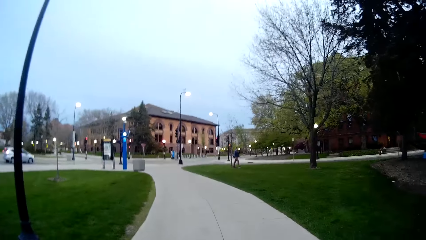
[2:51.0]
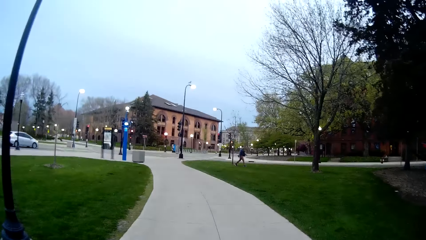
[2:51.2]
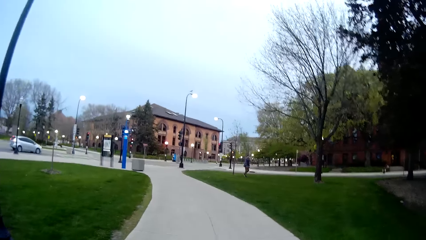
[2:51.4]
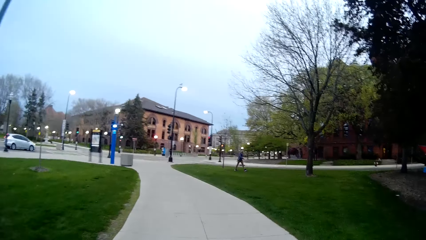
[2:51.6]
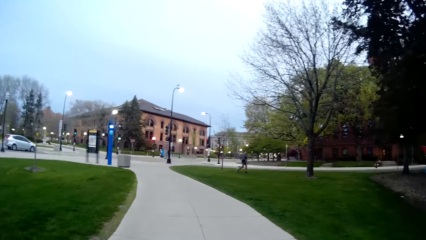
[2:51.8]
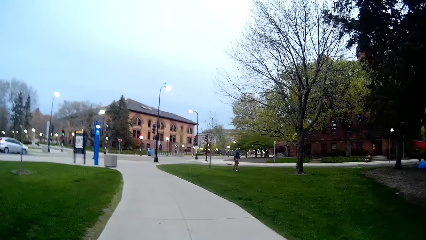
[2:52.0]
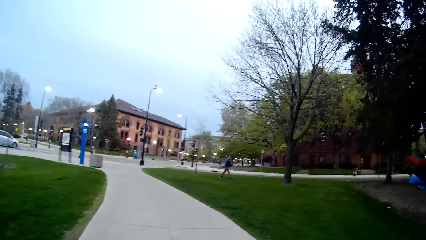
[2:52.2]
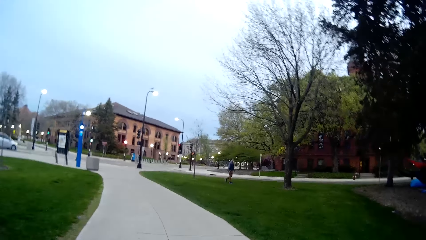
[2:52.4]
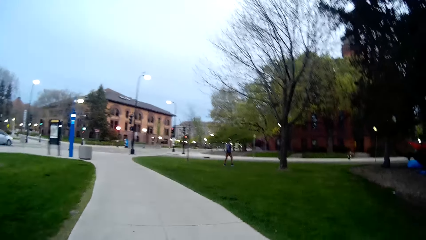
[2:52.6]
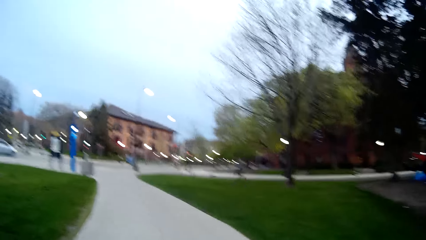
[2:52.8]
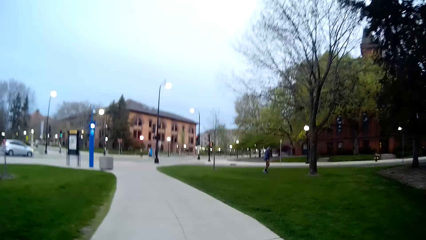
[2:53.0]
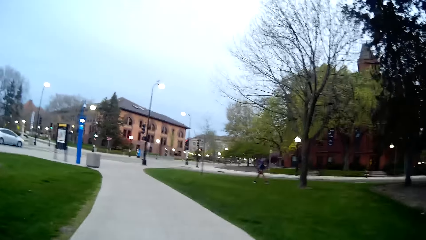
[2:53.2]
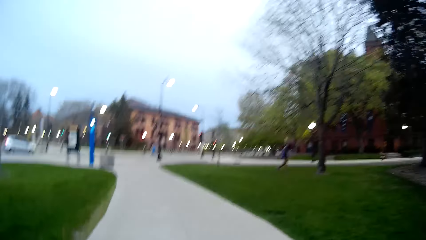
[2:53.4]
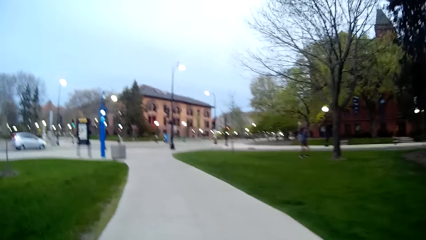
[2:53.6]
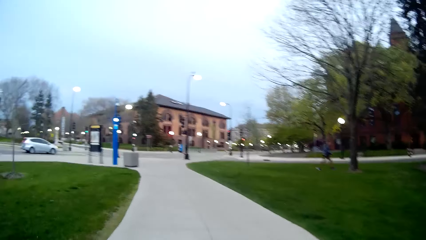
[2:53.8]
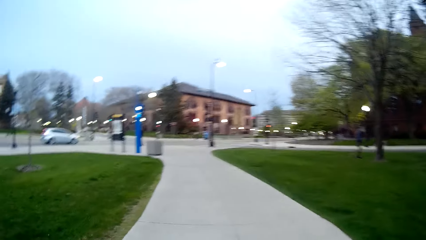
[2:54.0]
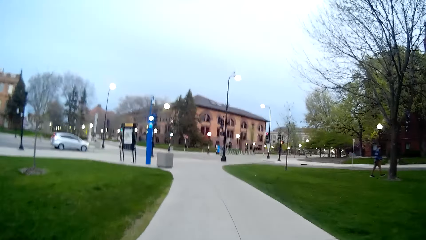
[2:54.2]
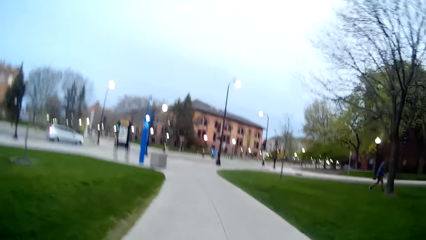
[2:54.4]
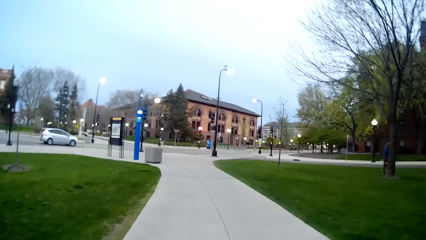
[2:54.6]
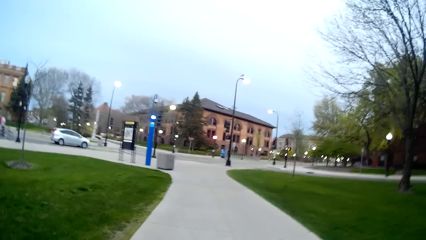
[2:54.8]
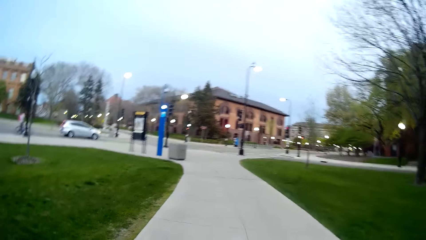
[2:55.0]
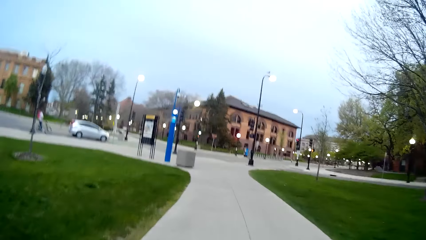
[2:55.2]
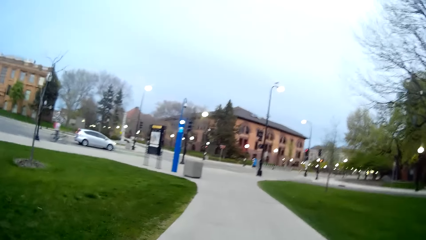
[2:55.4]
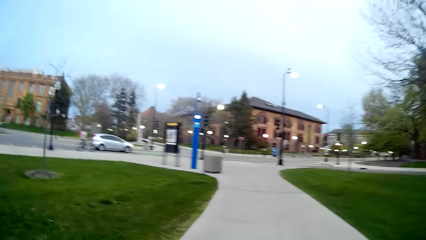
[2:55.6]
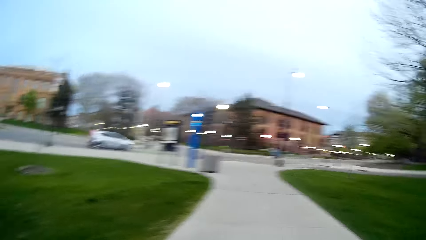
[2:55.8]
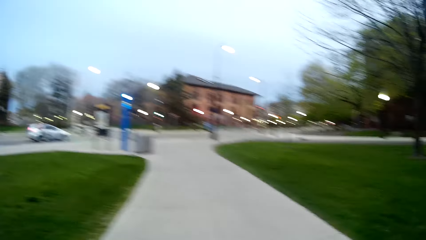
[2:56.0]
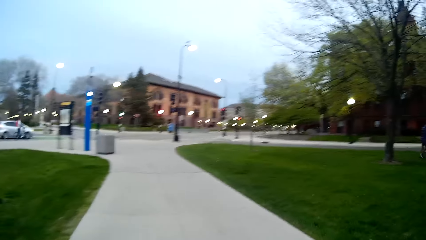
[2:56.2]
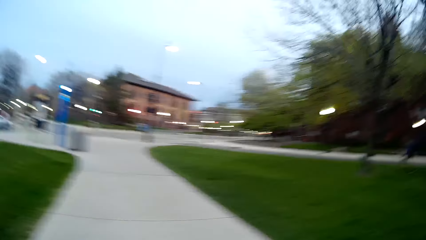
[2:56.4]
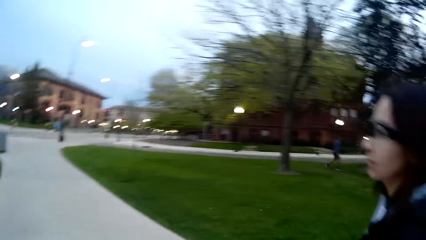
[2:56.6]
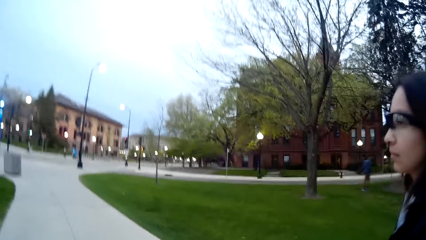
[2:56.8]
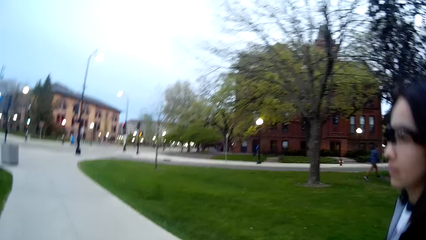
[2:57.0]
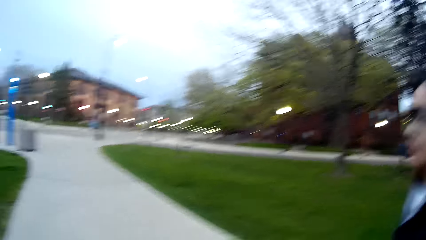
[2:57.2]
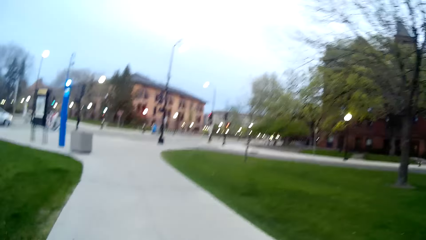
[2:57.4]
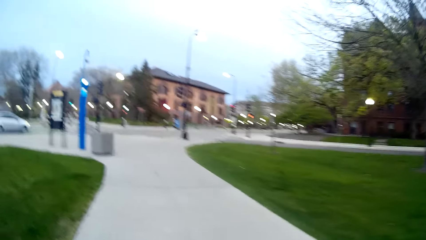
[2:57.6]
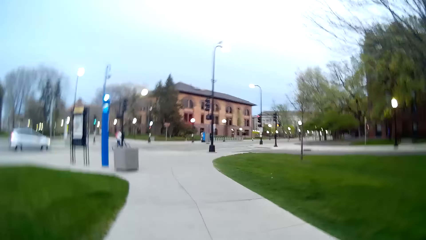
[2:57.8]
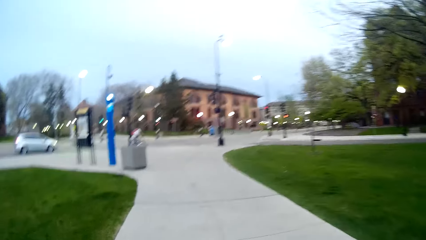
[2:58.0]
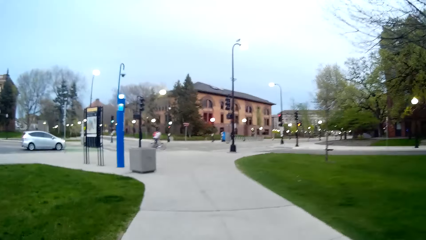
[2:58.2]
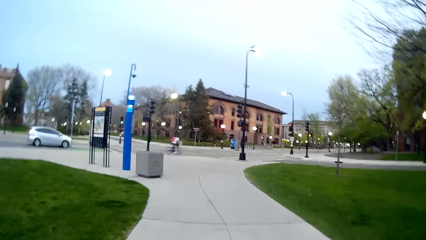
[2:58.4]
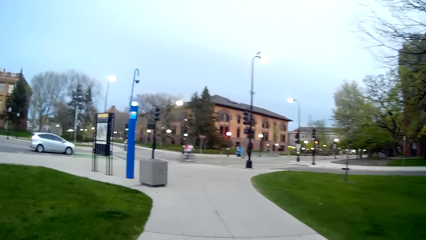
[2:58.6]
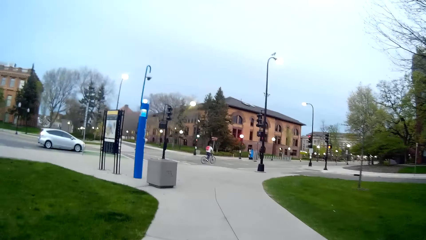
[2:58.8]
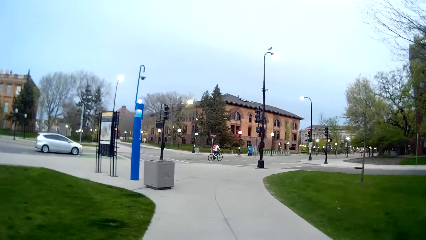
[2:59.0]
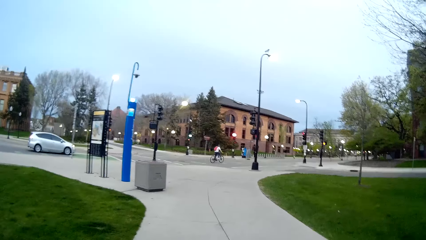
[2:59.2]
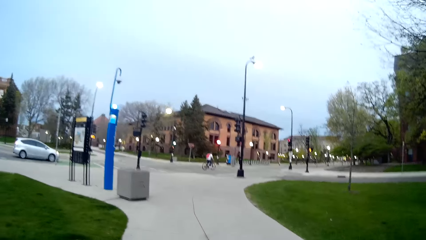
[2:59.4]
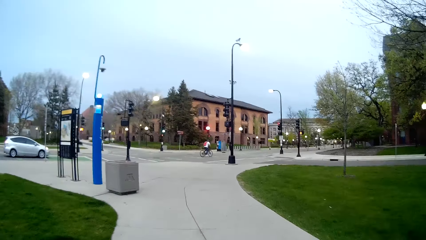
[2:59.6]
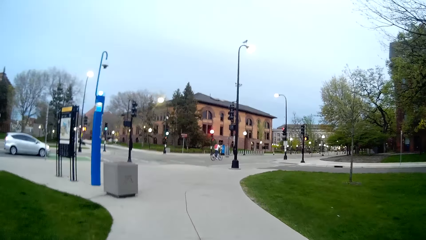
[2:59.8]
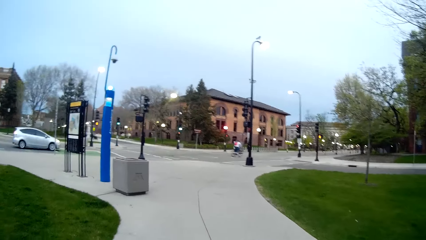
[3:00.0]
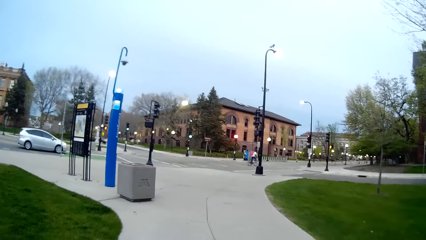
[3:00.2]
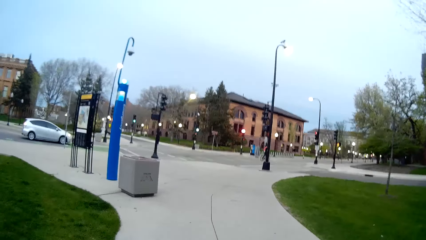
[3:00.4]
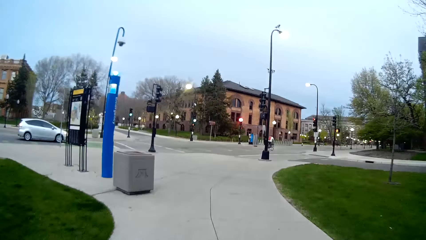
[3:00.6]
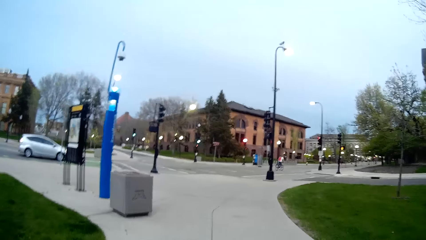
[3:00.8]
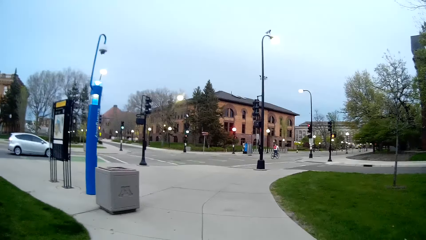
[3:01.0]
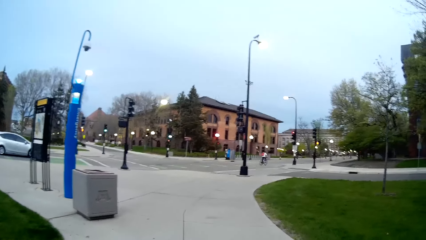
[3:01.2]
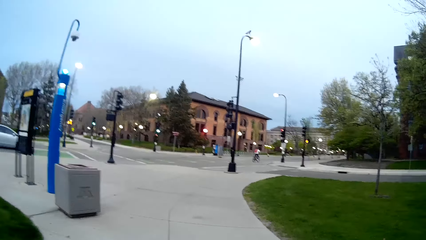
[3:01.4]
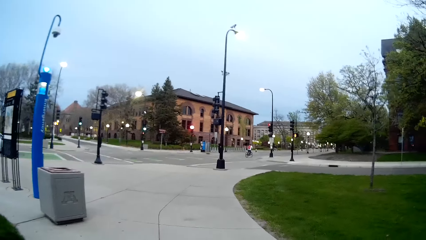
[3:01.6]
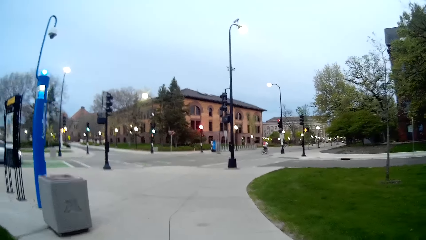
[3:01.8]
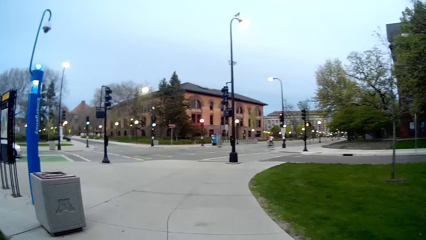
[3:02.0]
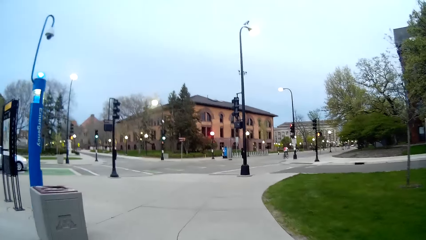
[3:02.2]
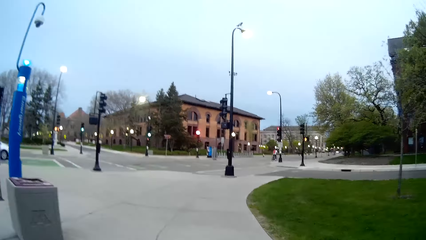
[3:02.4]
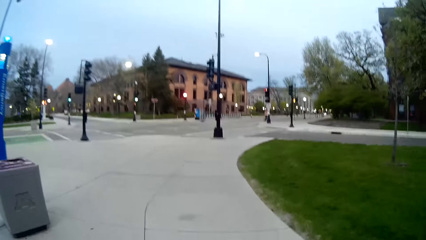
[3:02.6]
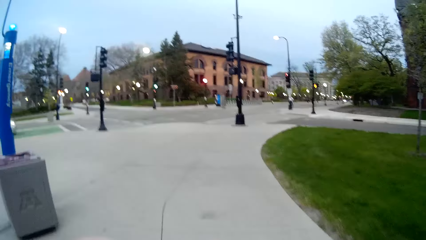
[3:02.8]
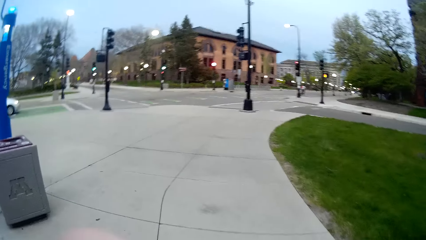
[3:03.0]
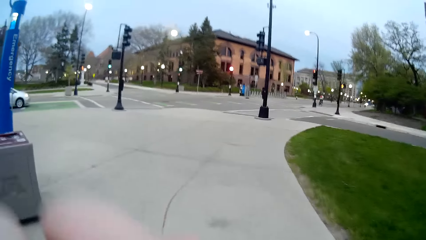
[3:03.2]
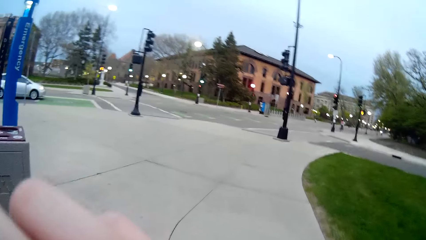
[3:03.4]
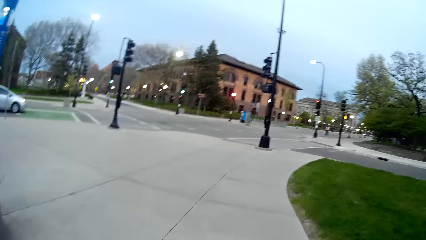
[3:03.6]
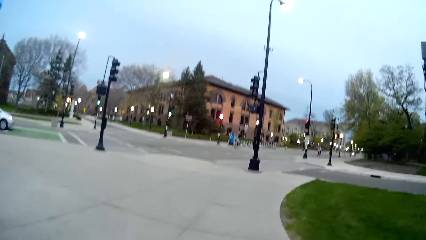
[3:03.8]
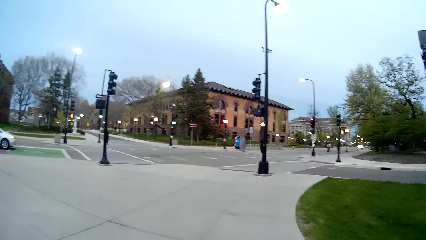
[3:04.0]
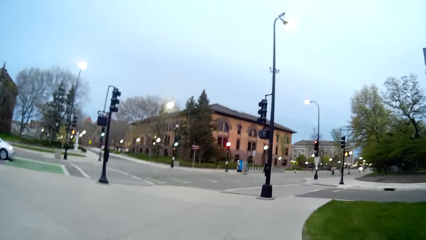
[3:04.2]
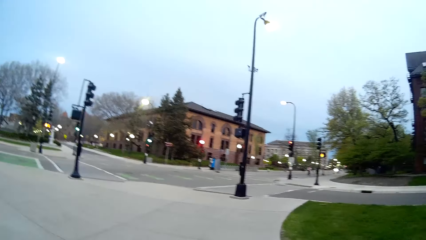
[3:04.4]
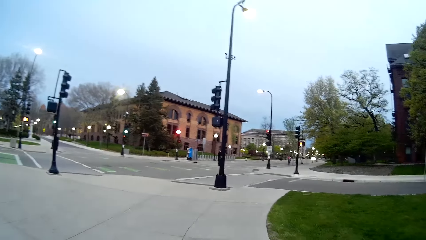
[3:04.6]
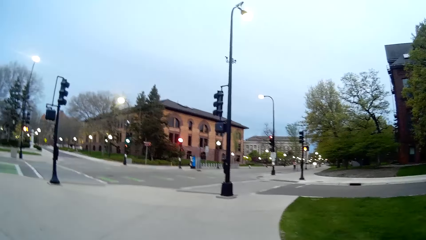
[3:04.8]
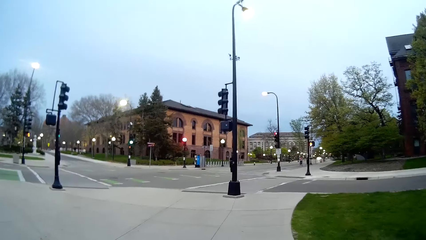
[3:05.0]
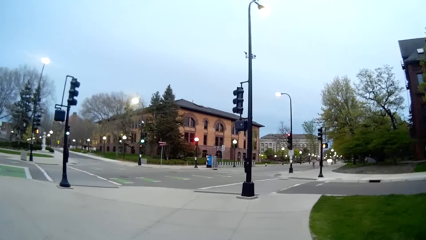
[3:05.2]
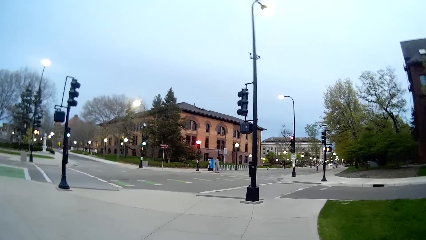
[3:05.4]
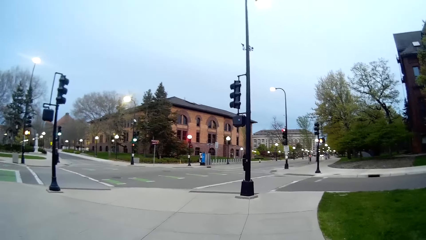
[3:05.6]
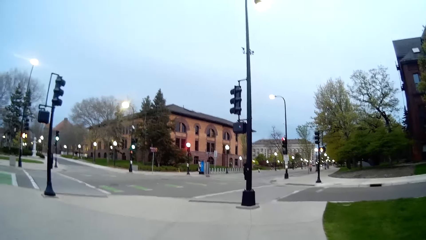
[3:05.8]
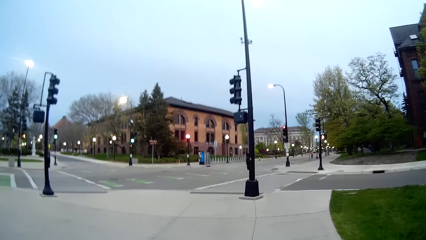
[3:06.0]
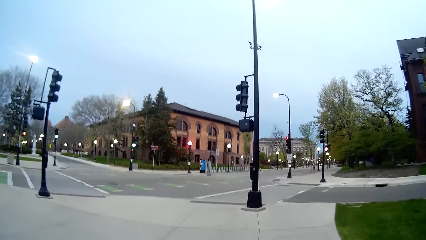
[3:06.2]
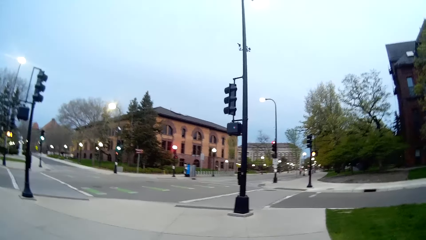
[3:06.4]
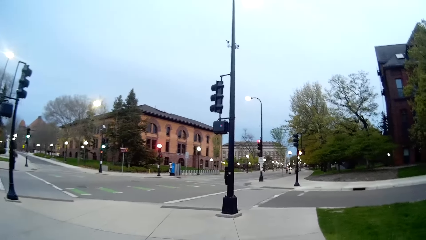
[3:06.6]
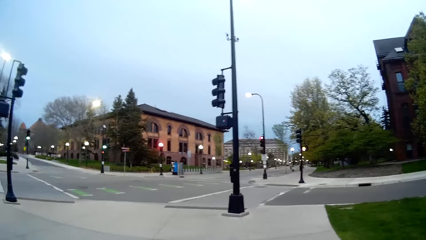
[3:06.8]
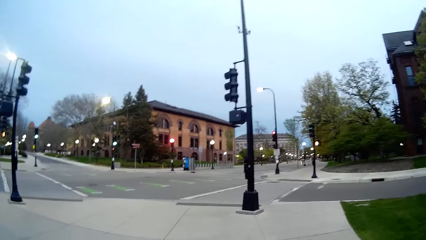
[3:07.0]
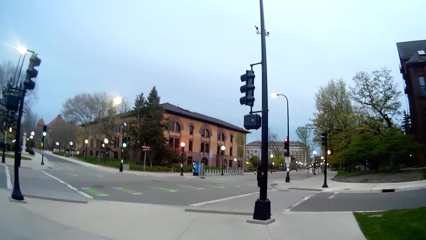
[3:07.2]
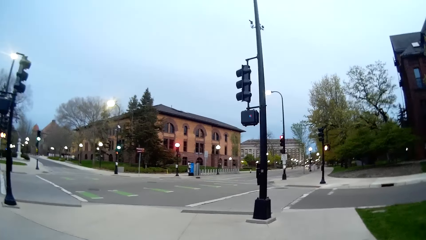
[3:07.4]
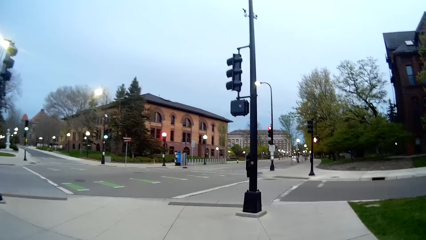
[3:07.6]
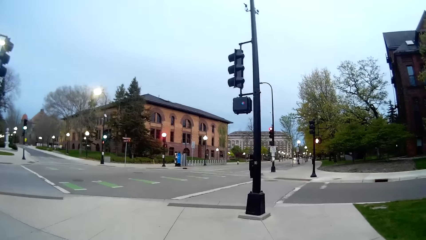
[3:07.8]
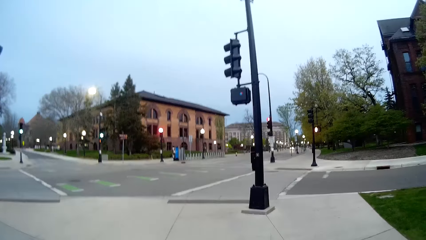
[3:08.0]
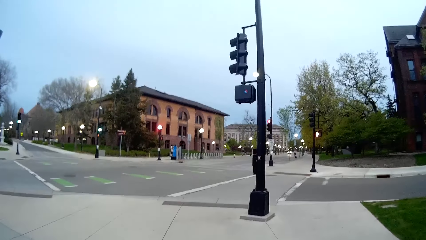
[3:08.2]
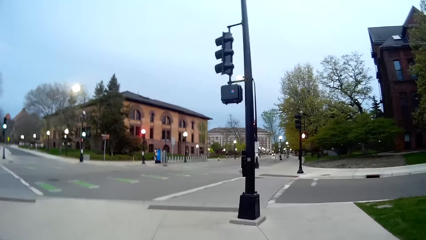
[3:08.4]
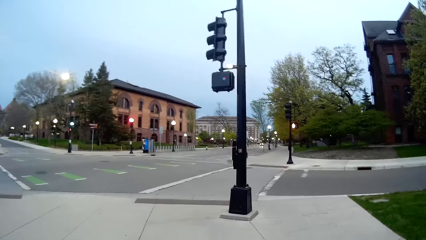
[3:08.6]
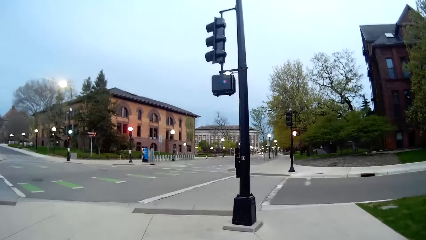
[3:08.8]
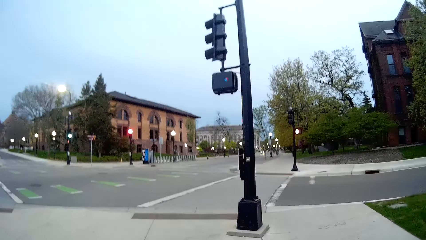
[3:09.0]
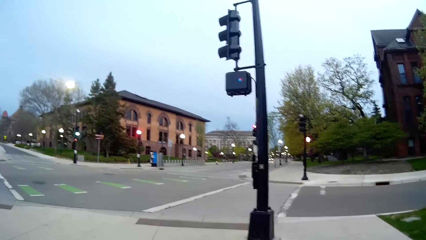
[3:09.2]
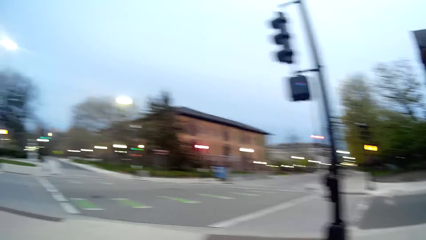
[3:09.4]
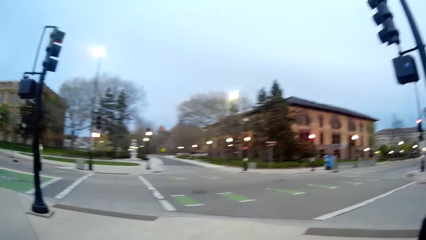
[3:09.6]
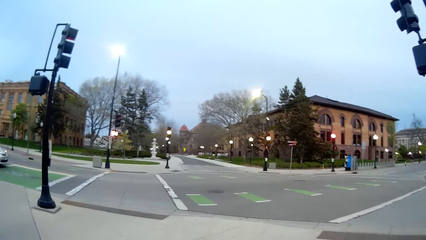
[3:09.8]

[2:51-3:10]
The camera wearer interacts with the woman.
